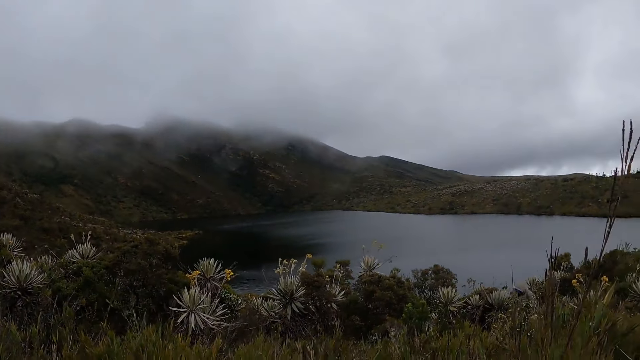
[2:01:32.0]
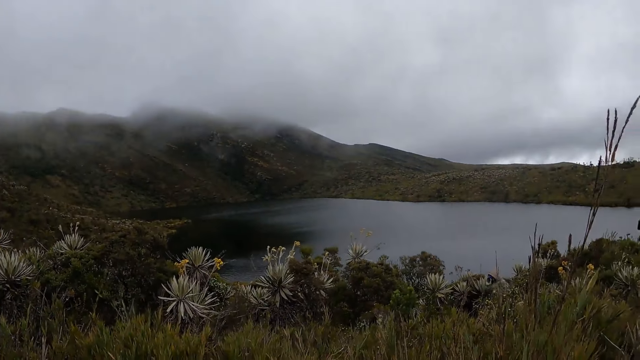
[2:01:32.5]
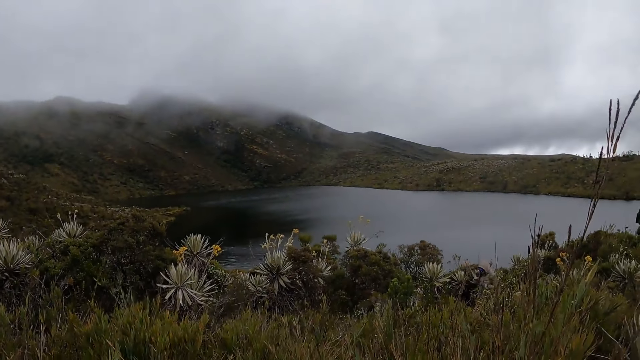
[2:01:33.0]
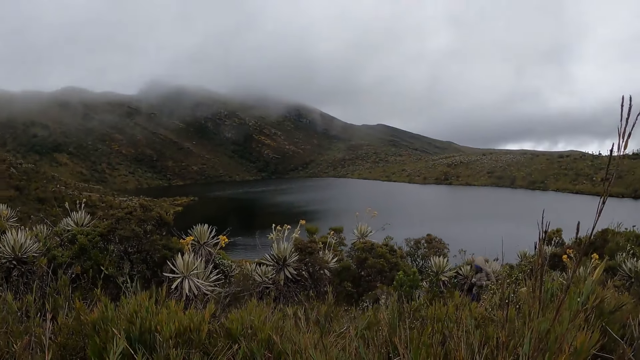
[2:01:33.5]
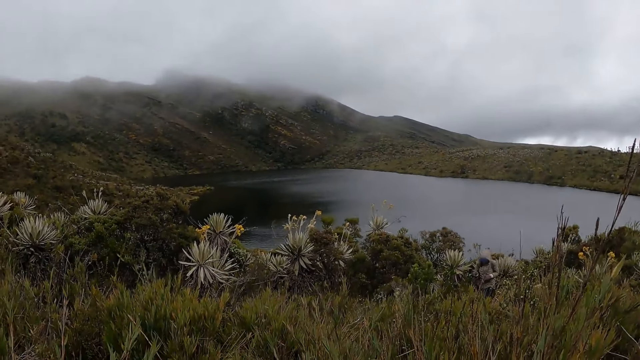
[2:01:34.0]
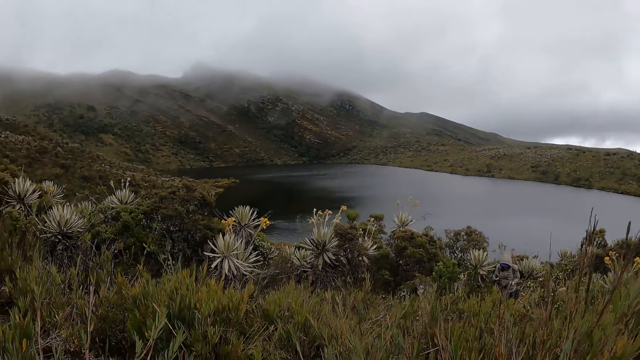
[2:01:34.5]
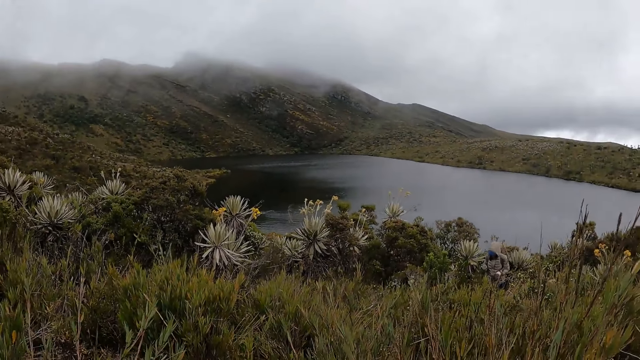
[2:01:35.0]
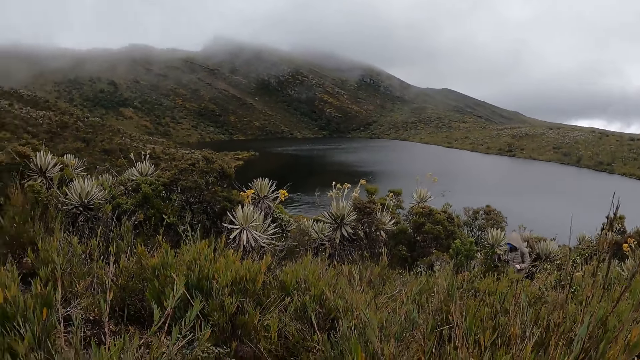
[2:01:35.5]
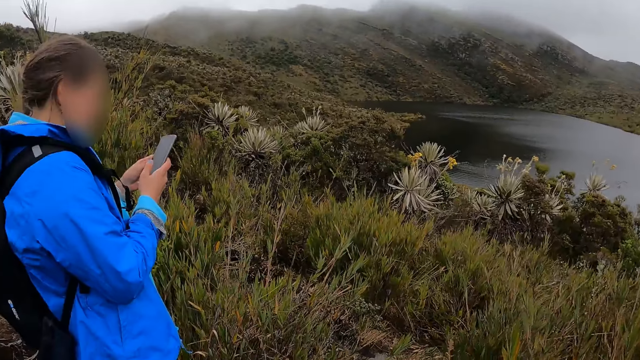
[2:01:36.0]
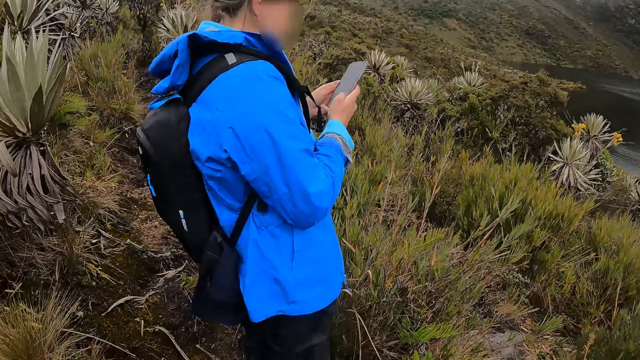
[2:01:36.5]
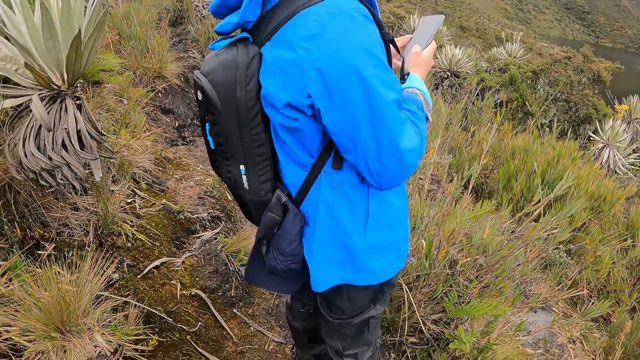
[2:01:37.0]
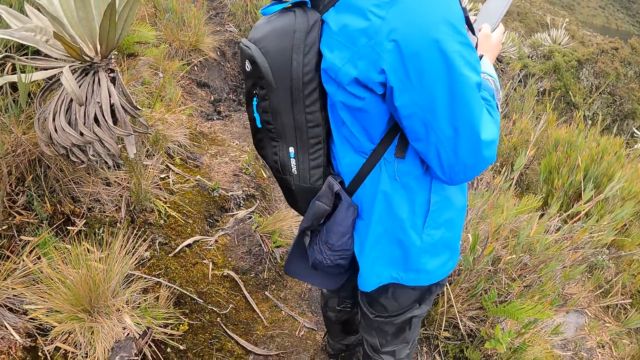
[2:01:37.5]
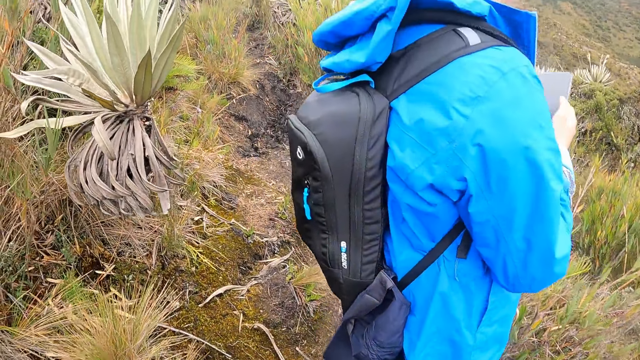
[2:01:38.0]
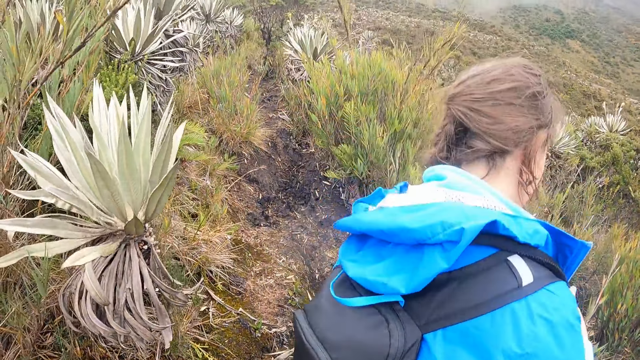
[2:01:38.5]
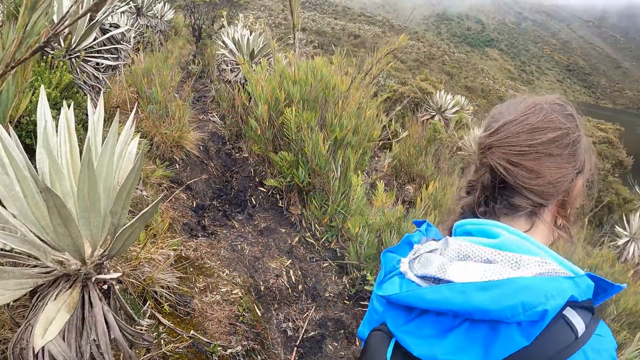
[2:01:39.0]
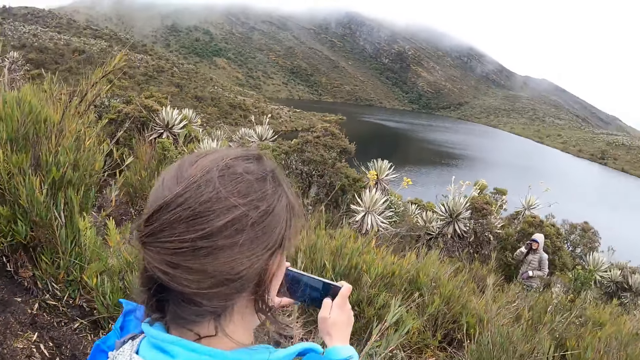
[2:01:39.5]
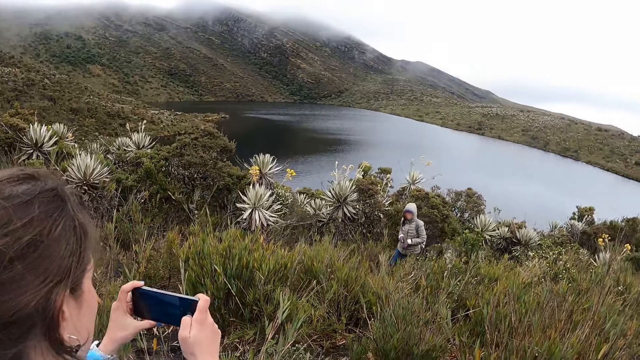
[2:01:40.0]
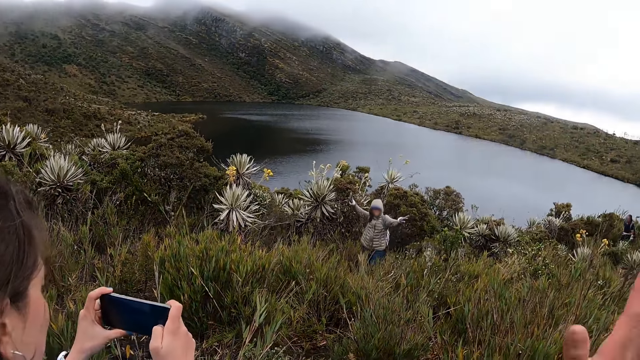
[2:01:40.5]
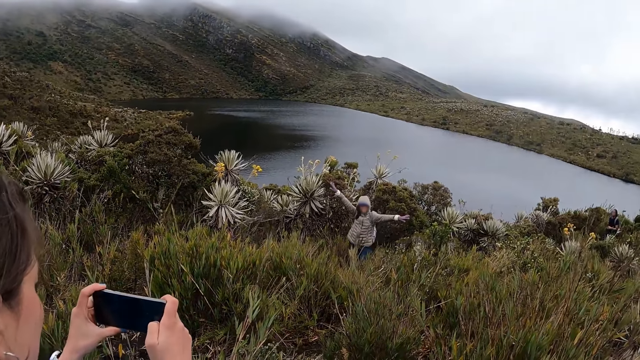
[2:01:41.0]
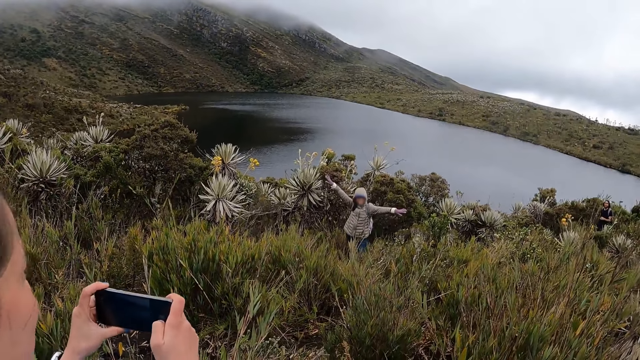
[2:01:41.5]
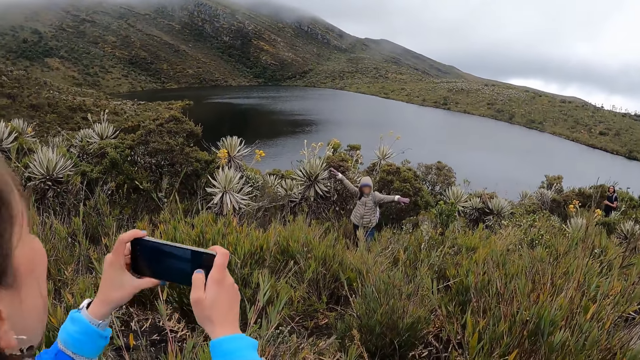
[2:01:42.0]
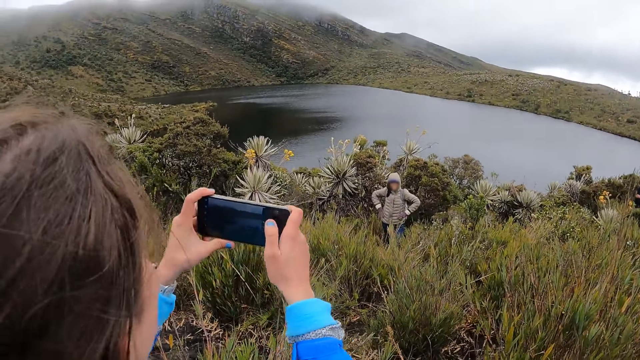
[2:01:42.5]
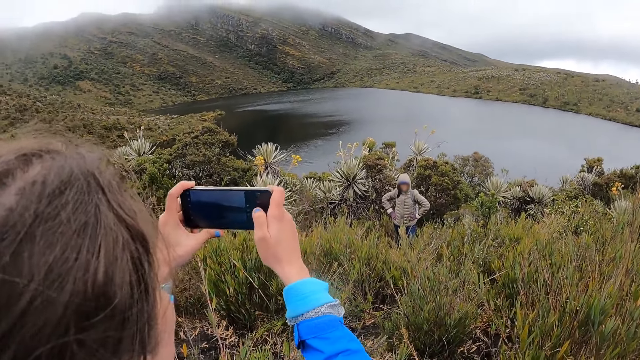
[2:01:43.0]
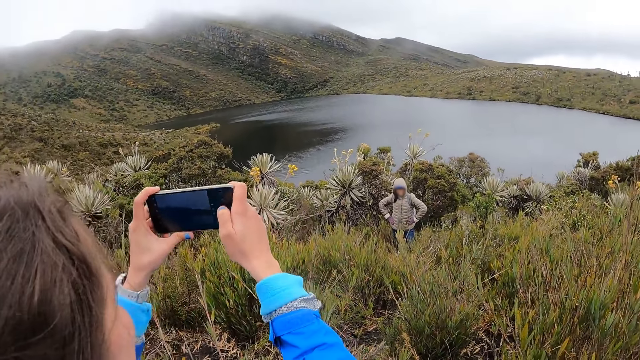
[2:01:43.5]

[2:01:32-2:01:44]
The camera wearer walks through the pathway on the hill. They interact with the woman and another woman.

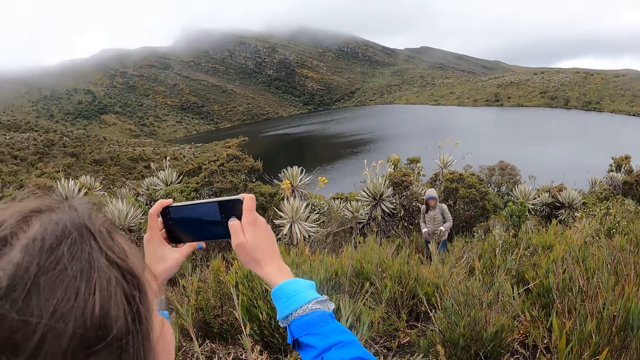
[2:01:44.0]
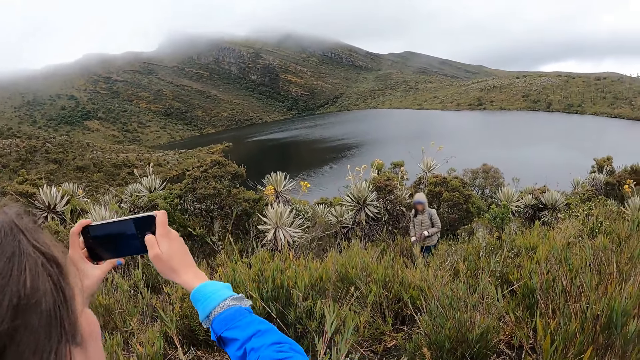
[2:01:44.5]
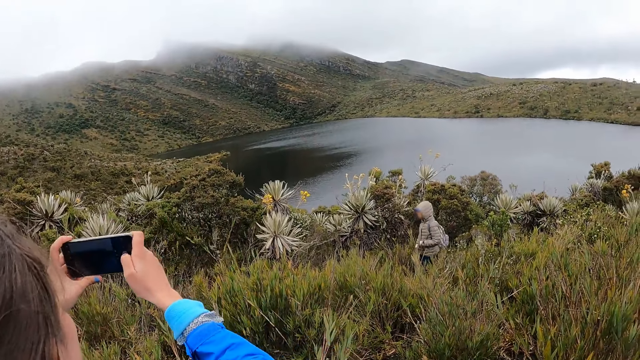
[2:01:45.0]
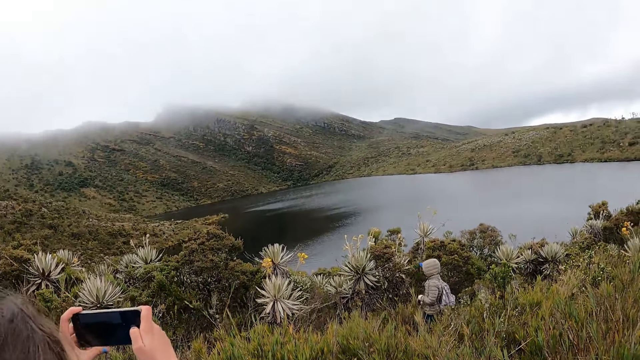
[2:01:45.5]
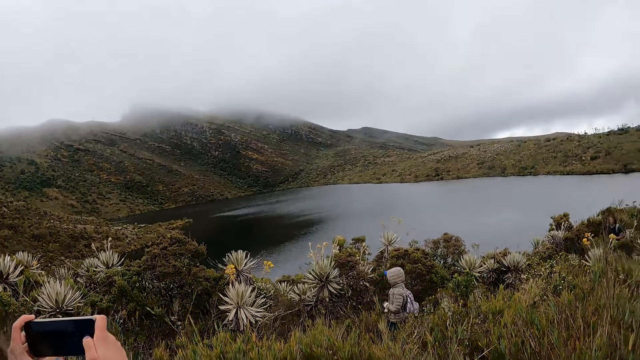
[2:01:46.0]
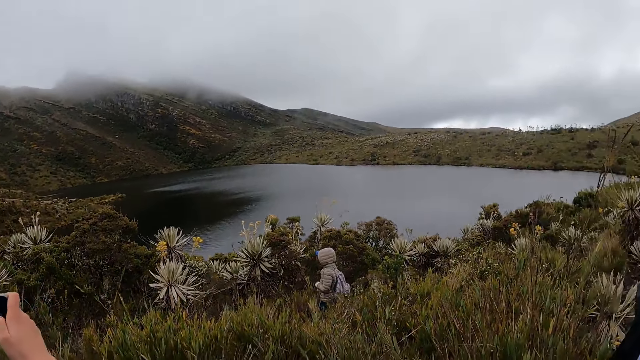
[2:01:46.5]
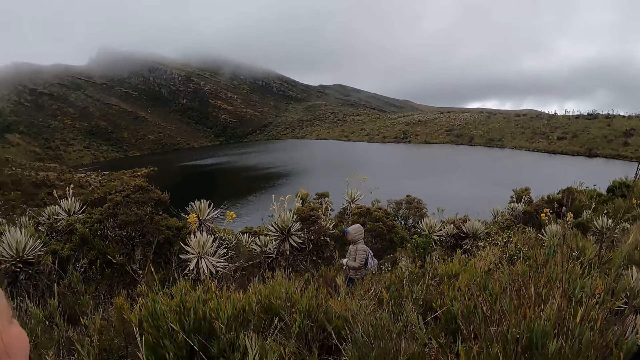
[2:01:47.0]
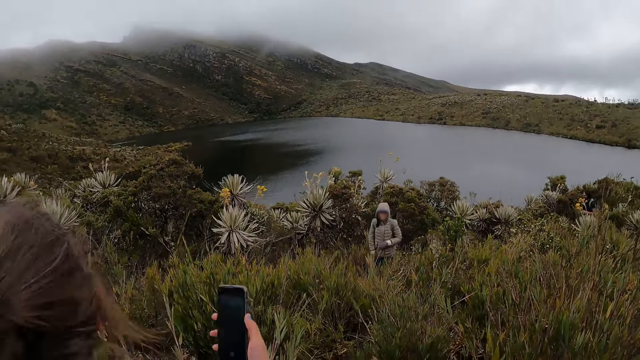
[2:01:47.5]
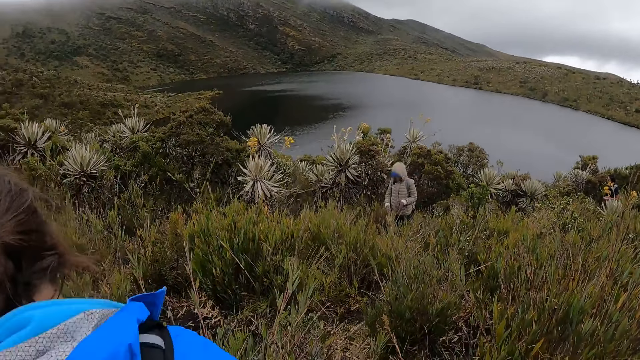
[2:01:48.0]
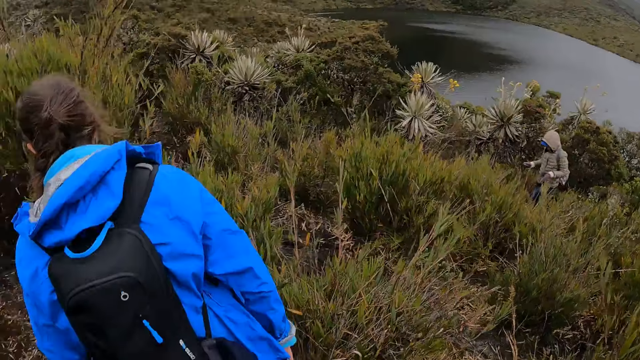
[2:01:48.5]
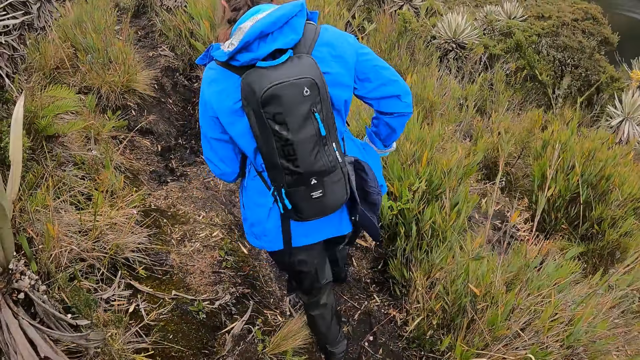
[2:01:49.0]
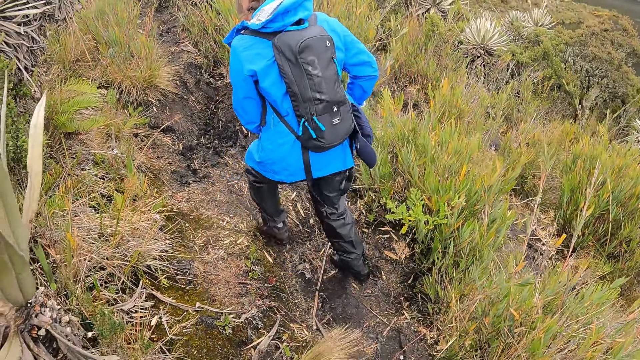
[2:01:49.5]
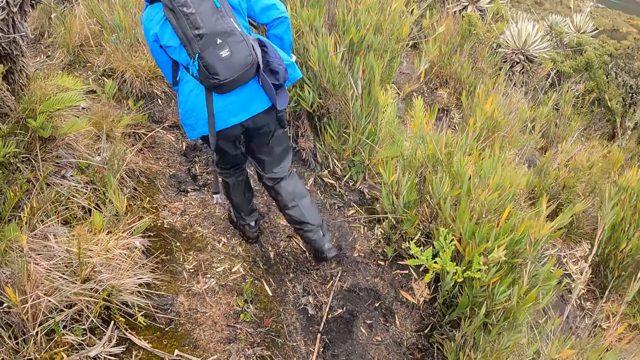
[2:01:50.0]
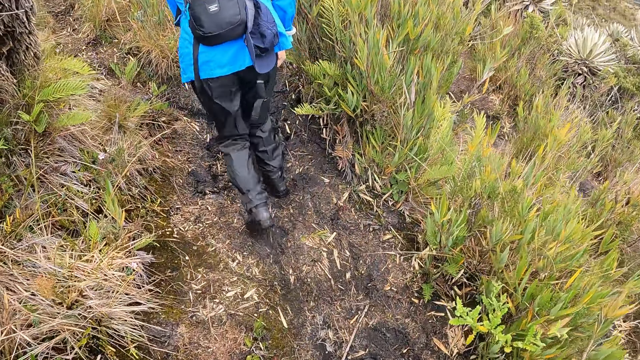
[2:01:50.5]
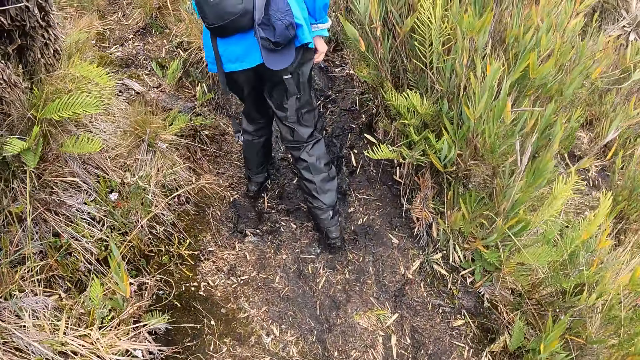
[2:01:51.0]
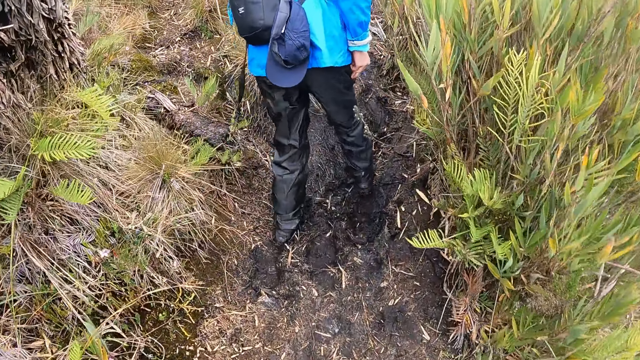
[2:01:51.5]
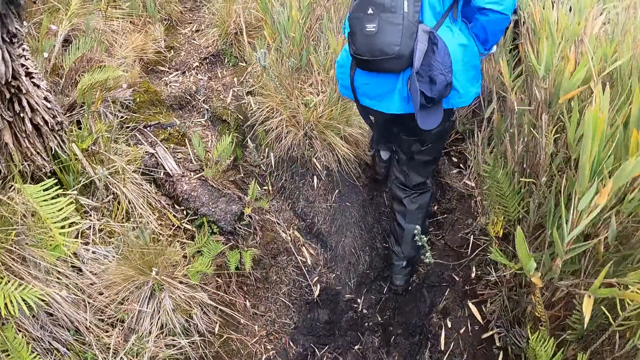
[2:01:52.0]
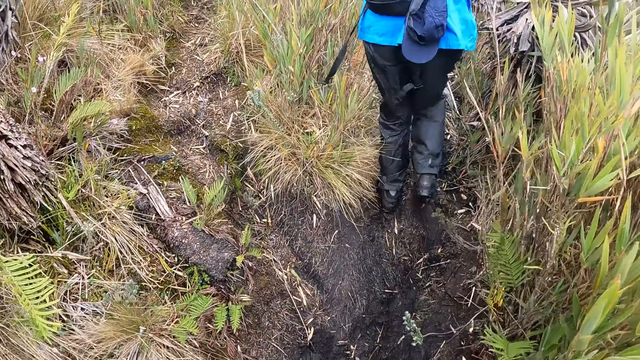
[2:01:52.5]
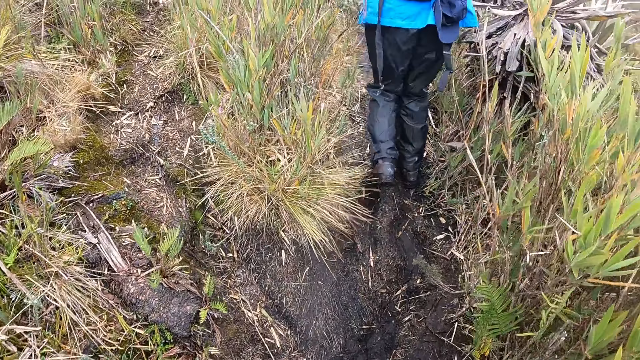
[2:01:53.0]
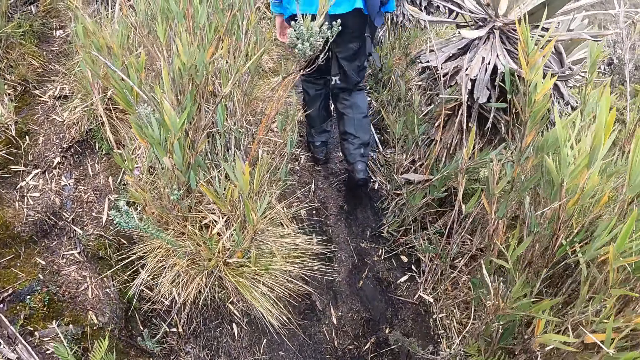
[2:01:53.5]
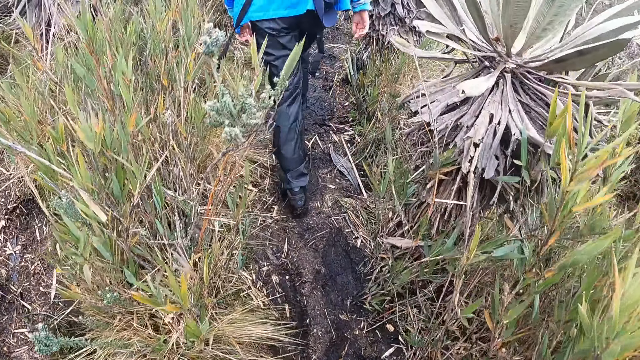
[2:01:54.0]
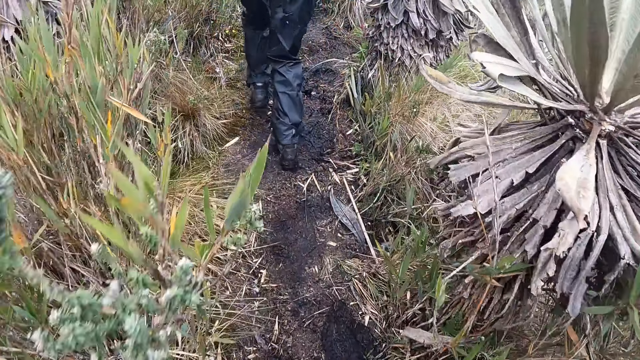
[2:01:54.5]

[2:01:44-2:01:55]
The camera wearer looks at the water. The woman walks along the walkway. A man walks in front of the camera wearer. The camera wearer walks on the pathway.
